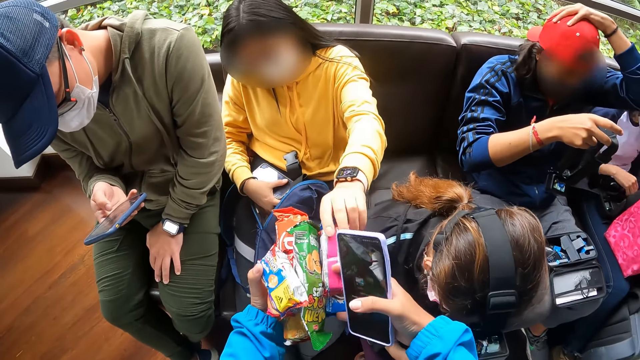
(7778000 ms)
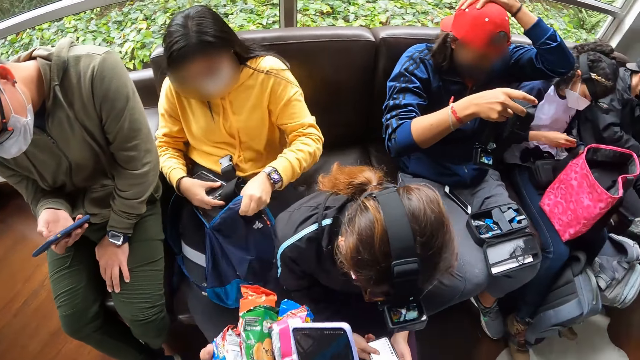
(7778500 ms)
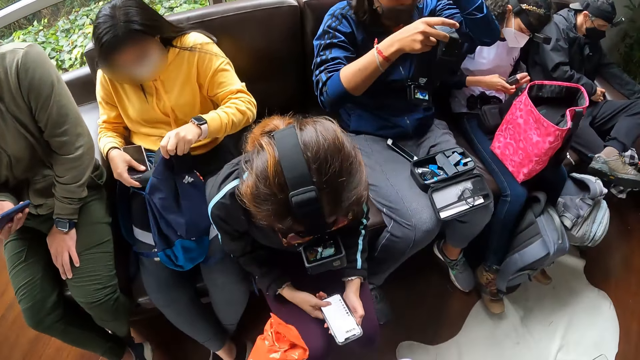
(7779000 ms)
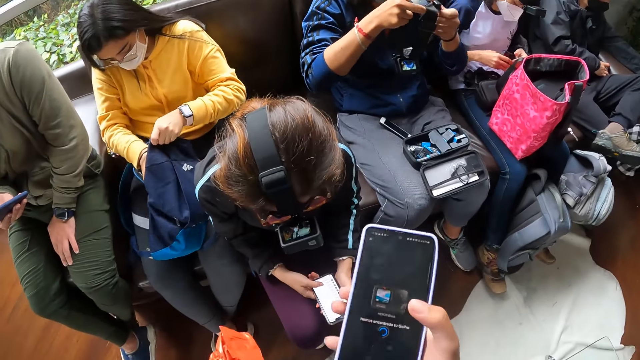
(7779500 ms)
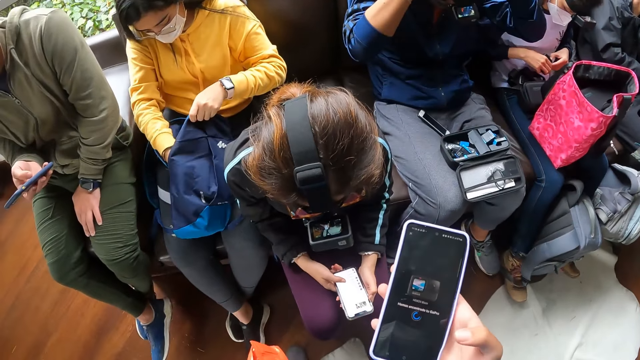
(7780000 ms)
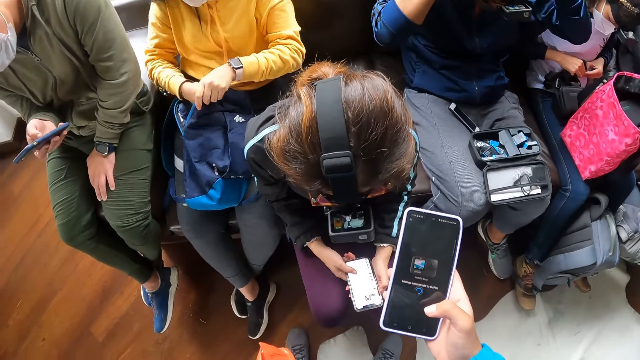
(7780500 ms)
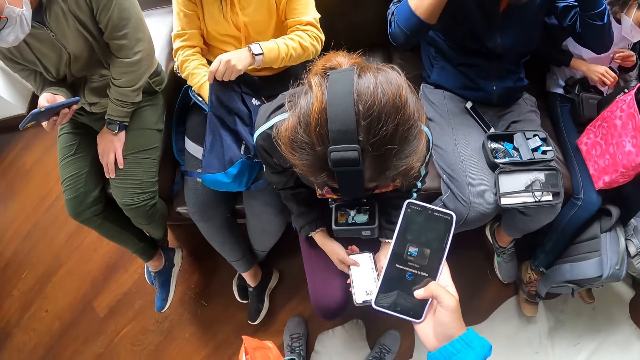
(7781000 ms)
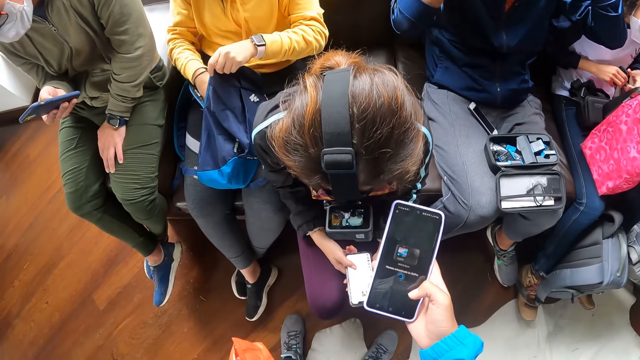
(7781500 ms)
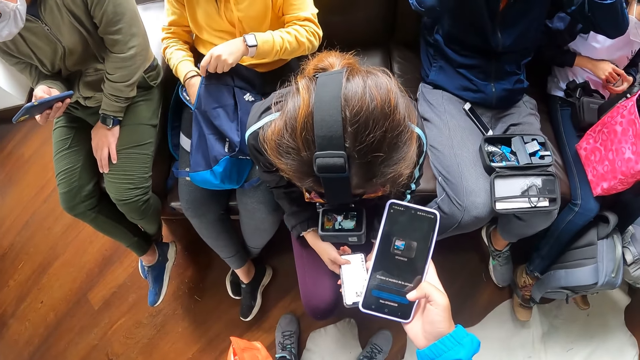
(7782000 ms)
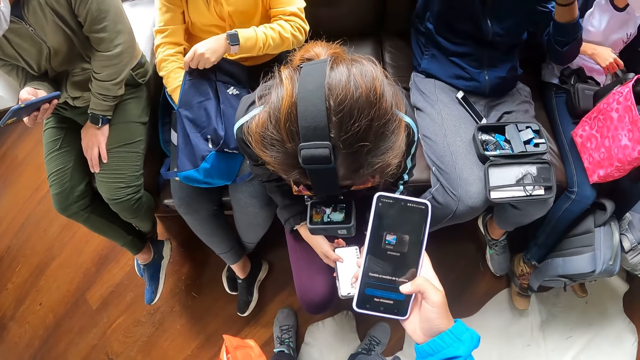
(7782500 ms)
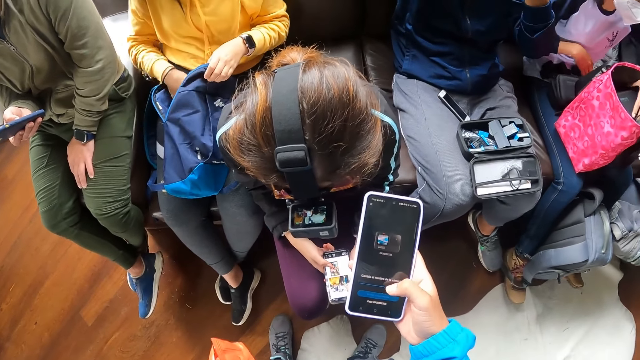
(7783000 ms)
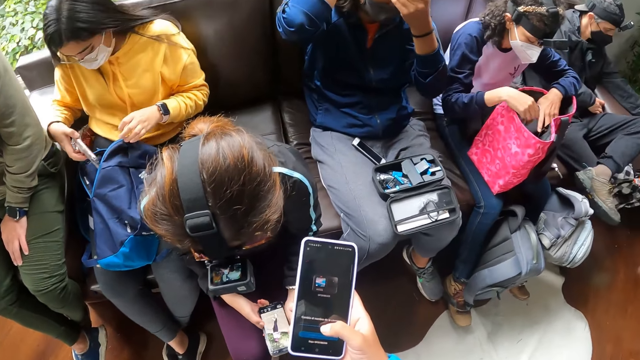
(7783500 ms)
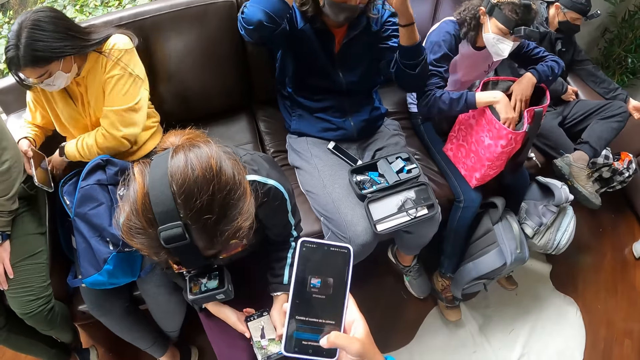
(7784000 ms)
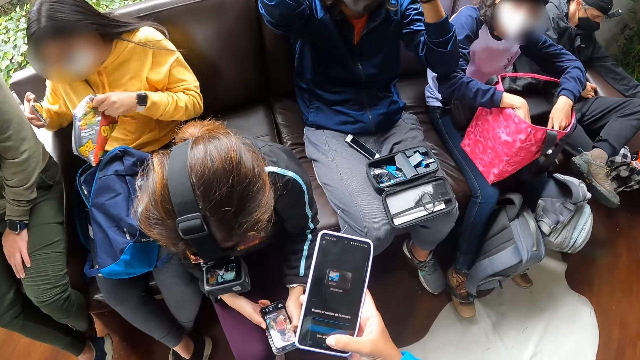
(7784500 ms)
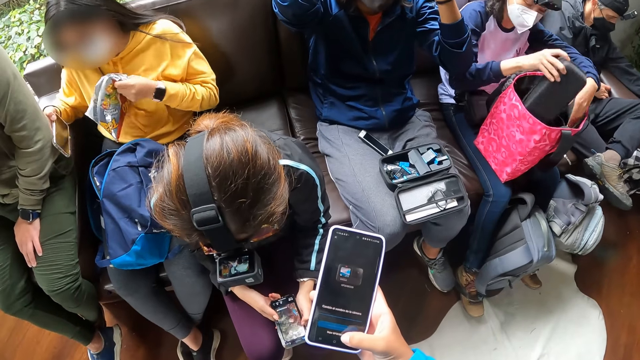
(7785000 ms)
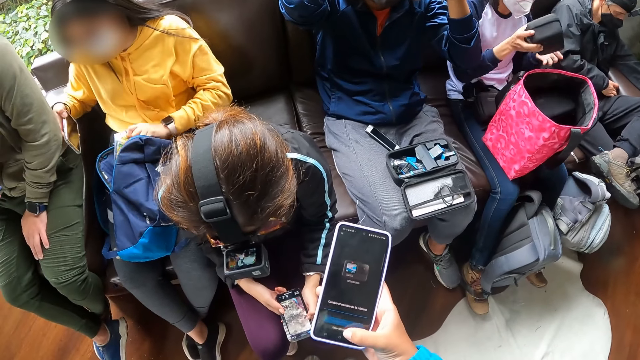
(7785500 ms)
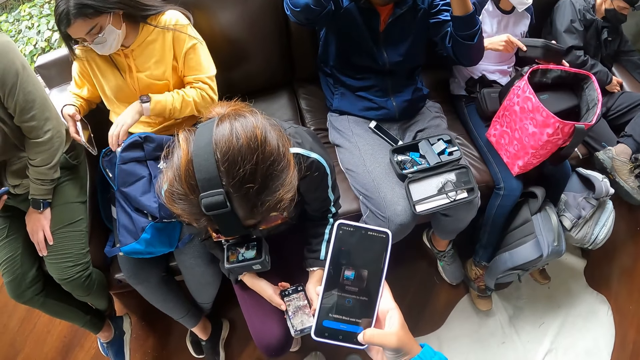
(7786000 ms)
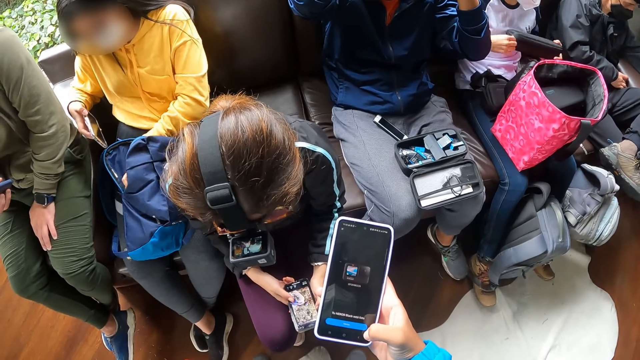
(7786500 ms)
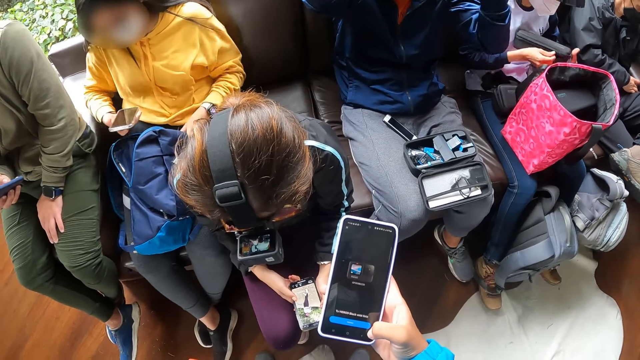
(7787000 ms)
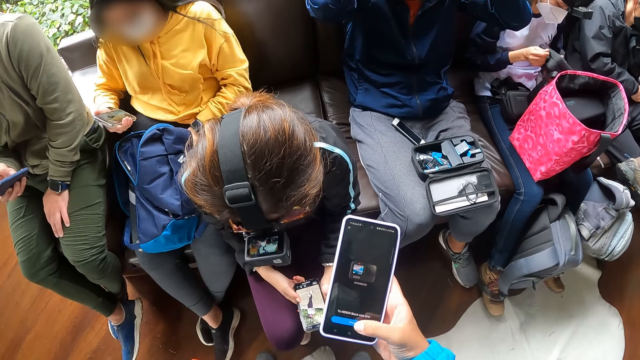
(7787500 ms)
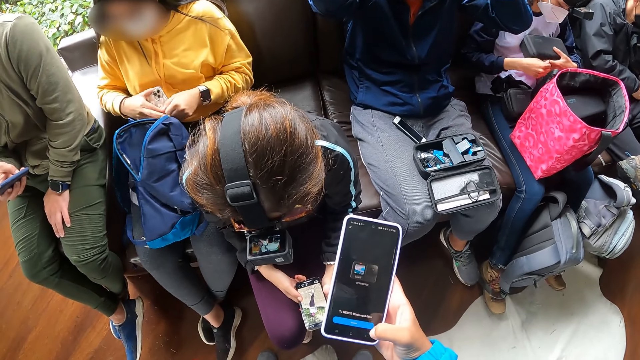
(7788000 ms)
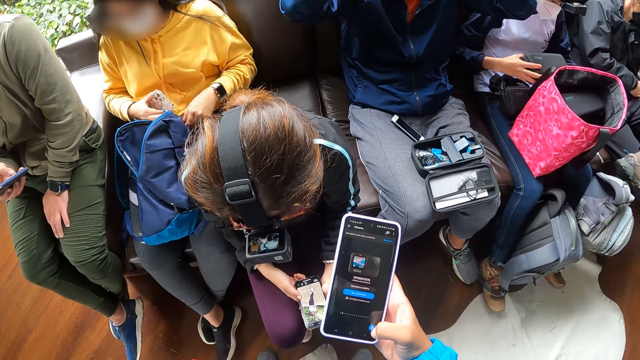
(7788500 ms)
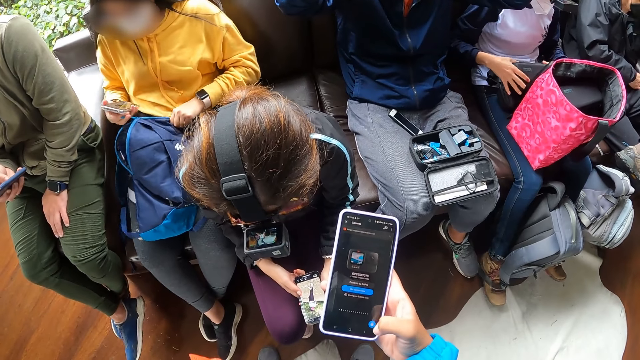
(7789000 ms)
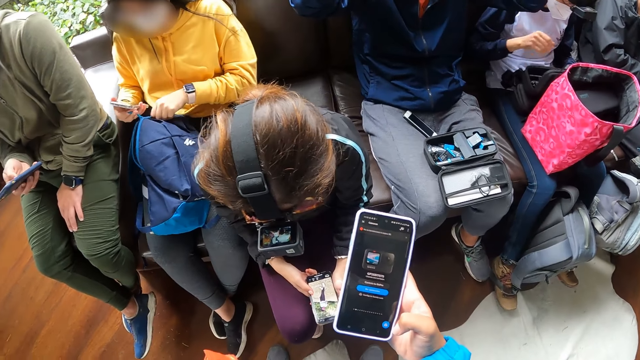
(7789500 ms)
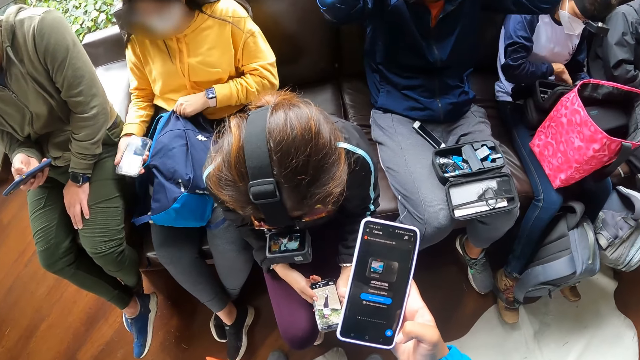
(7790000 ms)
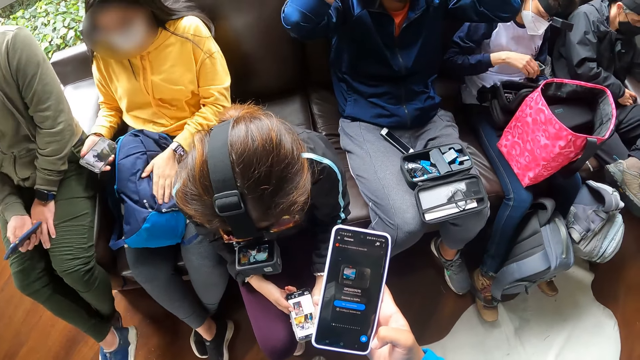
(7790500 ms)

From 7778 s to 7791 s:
A woman takes the camera from her legs with her right hand. Another woman holds the backpack on her legs with her left hand. The first woman fiddles with the camera in her hands. The other woman puts the phone in her right hand into the backpack on her leg. A man wears the camera in his right hand on the cap on his head with both hands. The camera wearer interacts with the phone in her right hand. The first woman removes a battery cover on the camera in her right hand with her left hand and closes the battery cover with her left hand on the camera in her right hand. The first woman moves the pouch in the bag on her legs with both hands. The other woman takes a phone from the backpack on her legs with her right hand. The first woman takes the pouch from the bag on her legs with both hands. The other woman takes a bag of chips from the couch with her left hand and puts the bag of chips in her left hand into the backpack on her legs. The first woman unzips the pouch in her left hand with her right hand. The other woman zips the backpack on her legs with both hands. The first woman places the pouch in her hands on her legs, raises the cover of the pouch on her legs with both hands, takes a battery from her legs with her right hand and drops the battery in her right hand into the pouch on her legs.

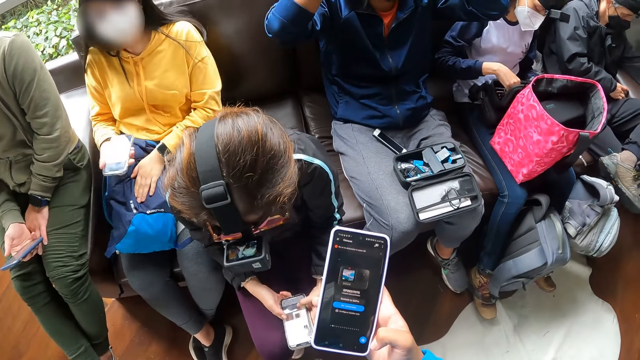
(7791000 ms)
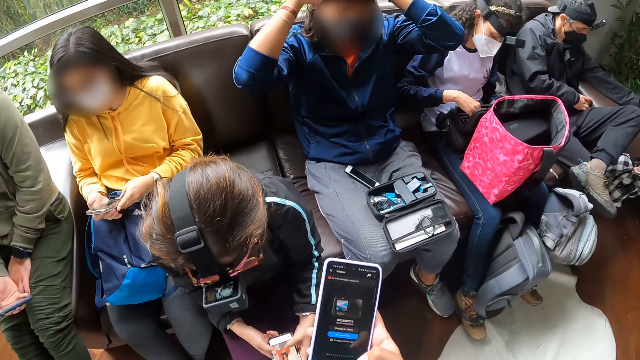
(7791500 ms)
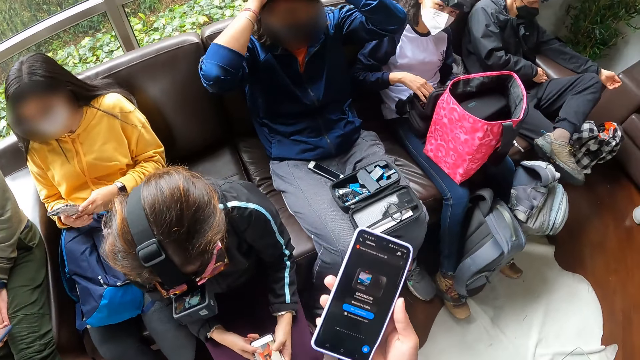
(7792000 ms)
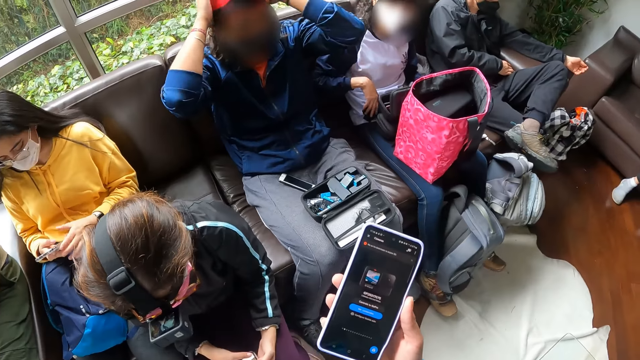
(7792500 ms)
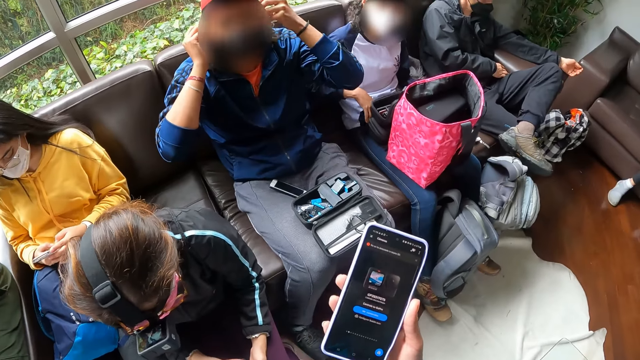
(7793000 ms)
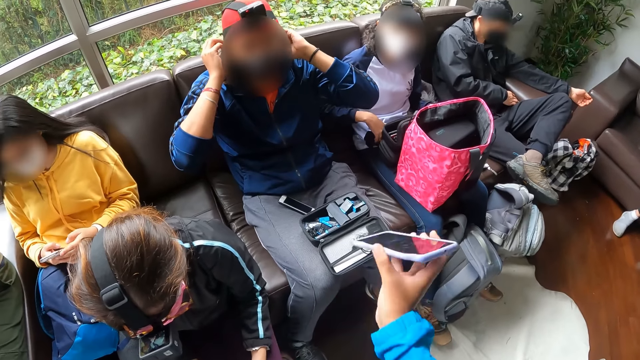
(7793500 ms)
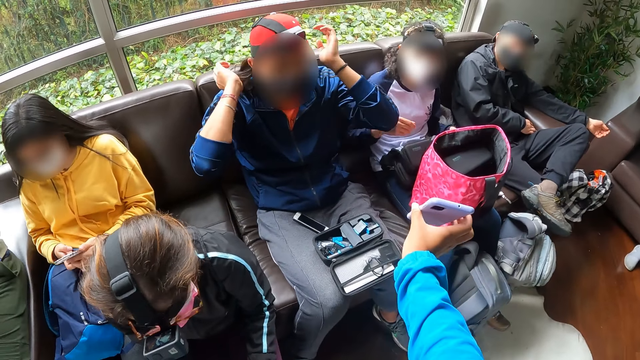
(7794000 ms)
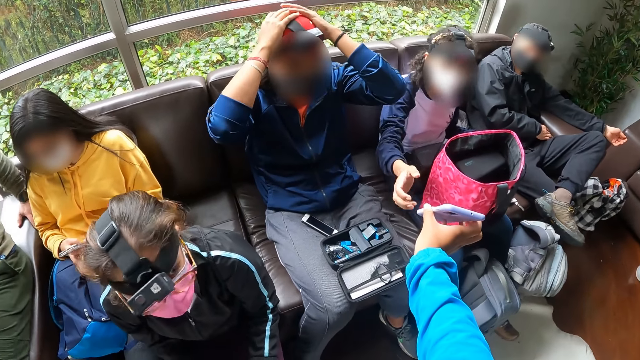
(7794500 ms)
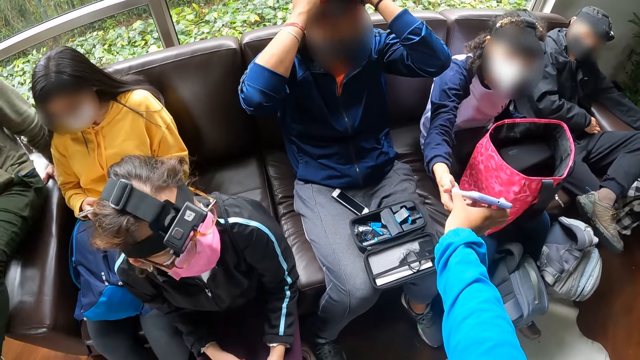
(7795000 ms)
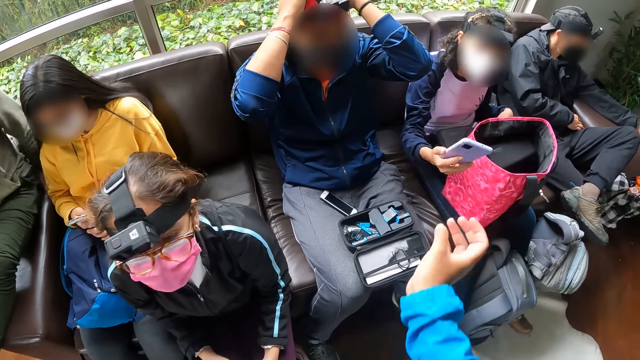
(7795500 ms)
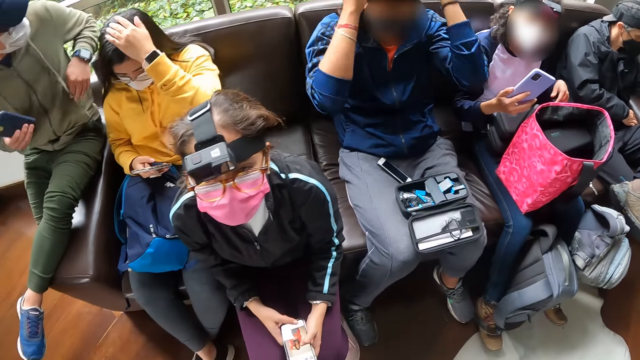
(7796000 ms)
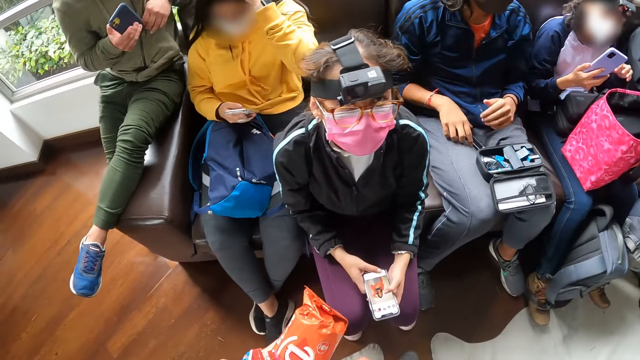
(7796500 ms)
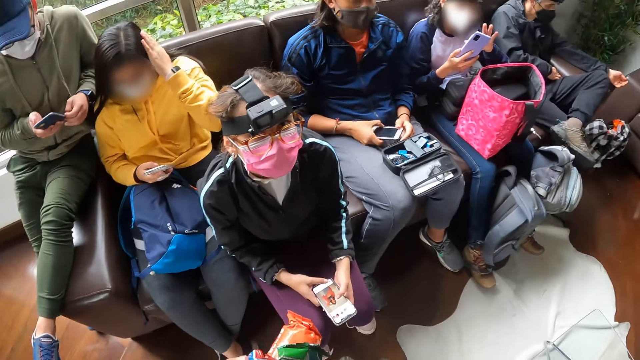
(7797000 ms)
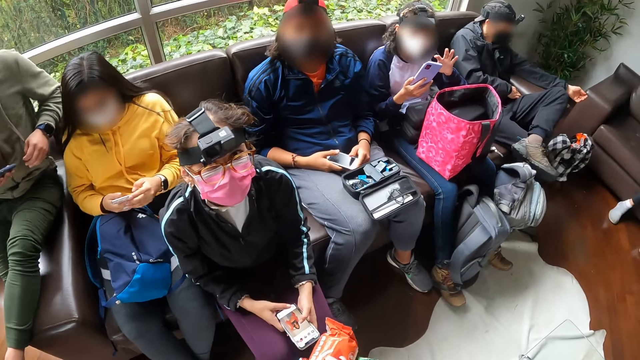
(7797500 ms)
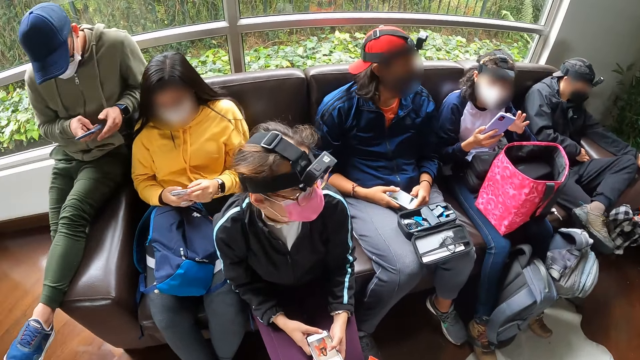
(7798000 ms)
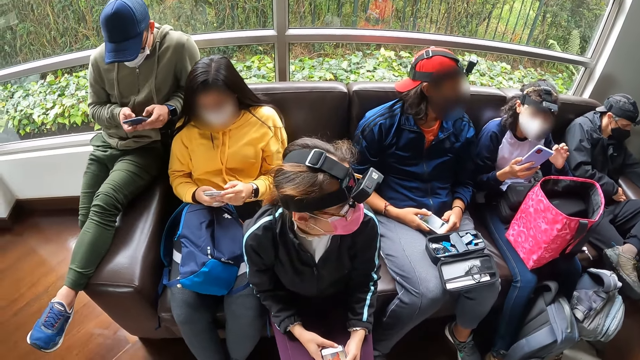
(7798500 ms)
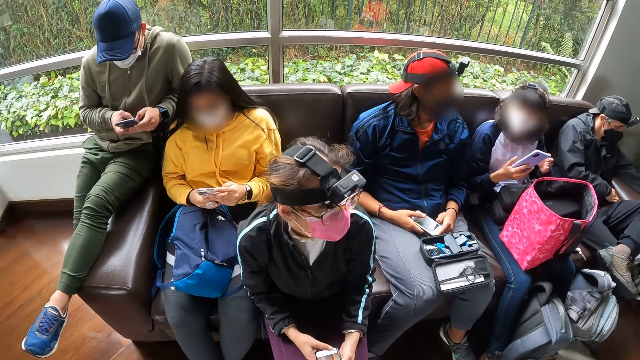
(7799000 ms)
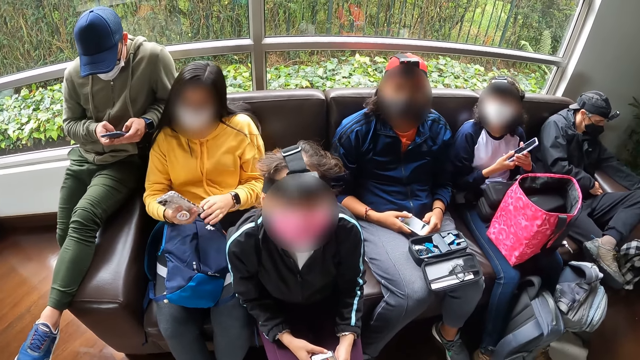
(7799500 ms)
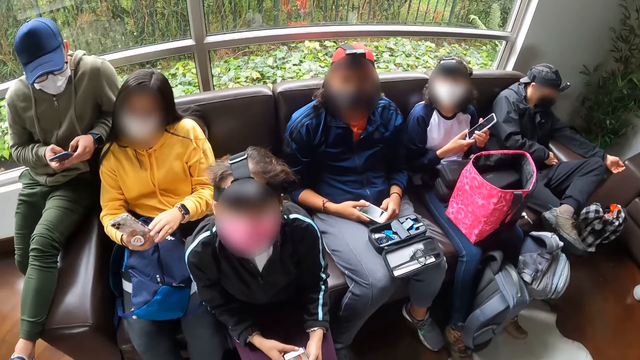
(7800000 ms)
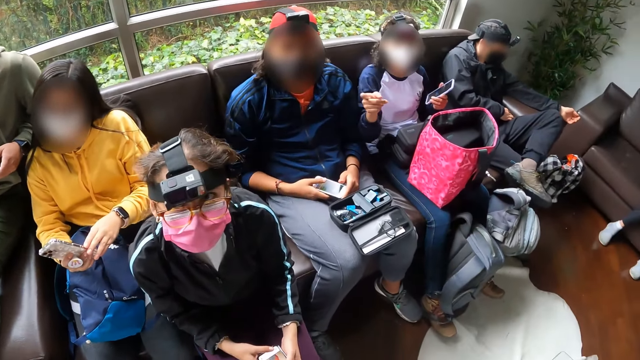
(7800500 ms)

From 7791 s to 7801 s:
A woman holds the phone with both hands and interacts with the phone in both hands. Another woman touches the camera on her legs with her right hand. A man touches his hair with both hands. The camera wearer passes the phone in his right hand to the other woman's right hand. The other woman closes the pouch on her legs with her left hand. The man adjusts the cap with the camera on his head with both hands. The first woman touches her hair with her left hand. The man takes the phone on his legs with both hands. The other woman interacts with the phone in her right hand with her left hand. The camera wearer looks at a person. The first woman interacts with the phone in both hands. Another man interacts with the phone in both hands. The other woman passes the phone in her right hand to her left hand.
